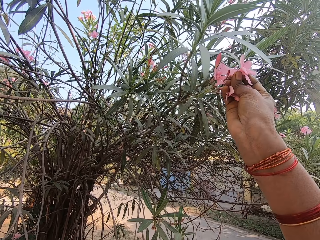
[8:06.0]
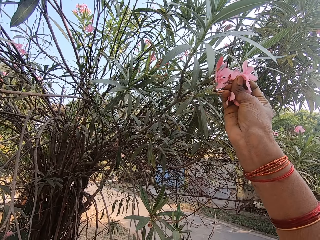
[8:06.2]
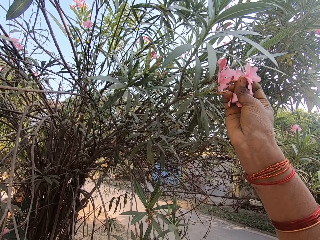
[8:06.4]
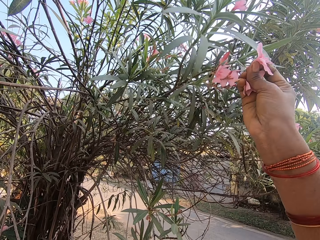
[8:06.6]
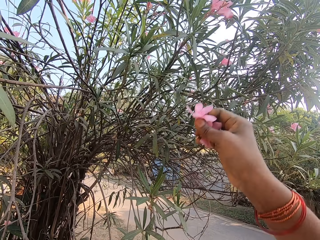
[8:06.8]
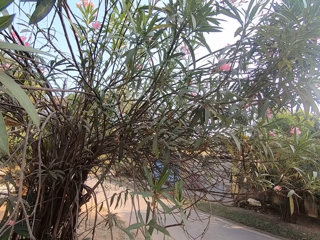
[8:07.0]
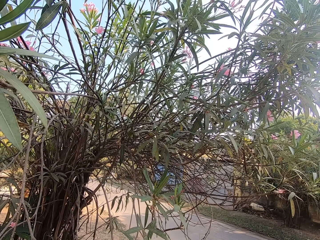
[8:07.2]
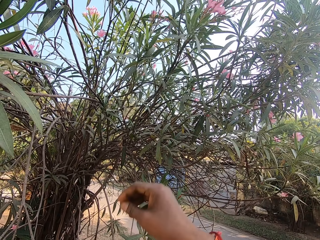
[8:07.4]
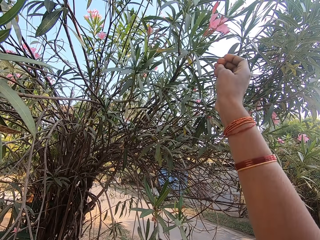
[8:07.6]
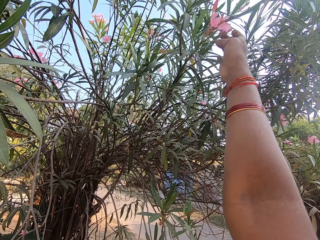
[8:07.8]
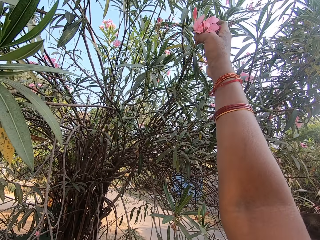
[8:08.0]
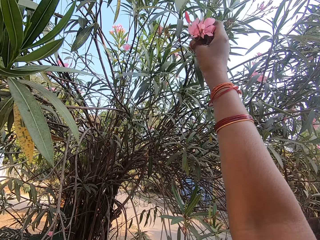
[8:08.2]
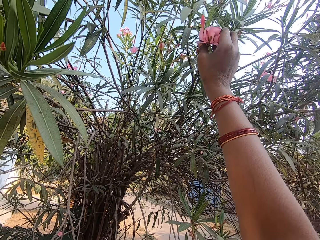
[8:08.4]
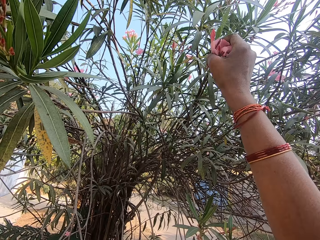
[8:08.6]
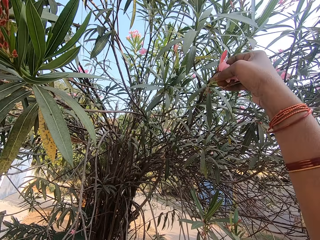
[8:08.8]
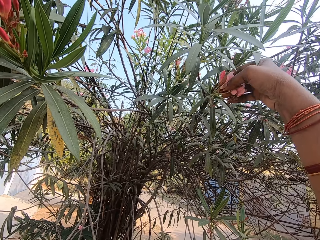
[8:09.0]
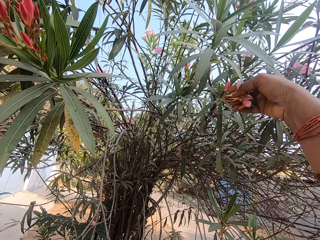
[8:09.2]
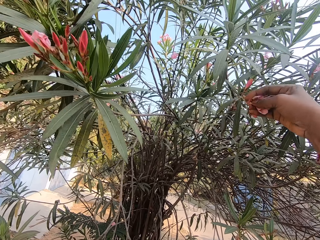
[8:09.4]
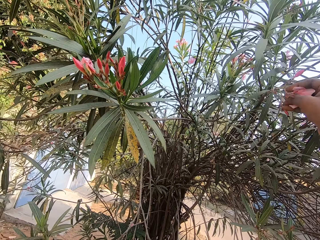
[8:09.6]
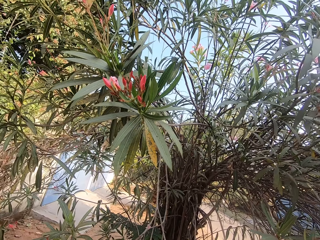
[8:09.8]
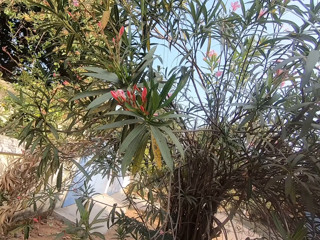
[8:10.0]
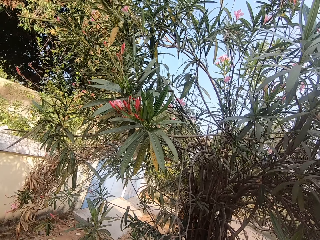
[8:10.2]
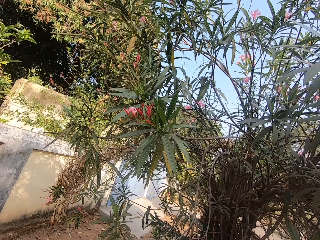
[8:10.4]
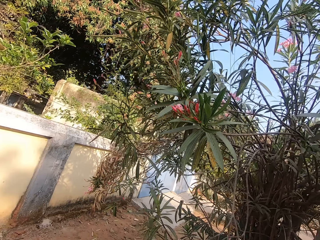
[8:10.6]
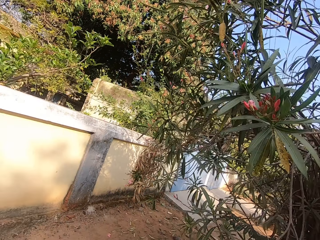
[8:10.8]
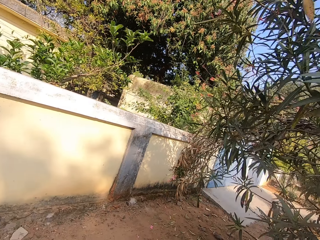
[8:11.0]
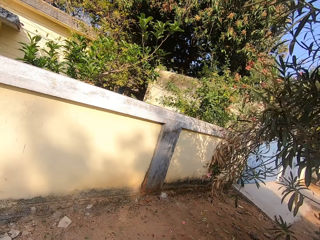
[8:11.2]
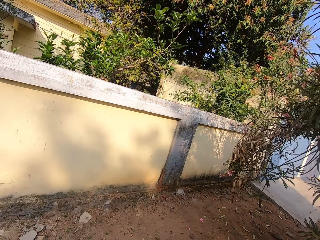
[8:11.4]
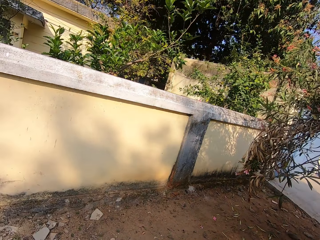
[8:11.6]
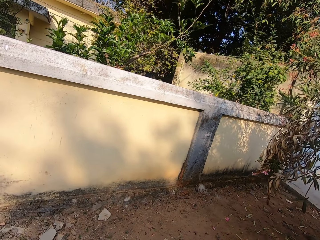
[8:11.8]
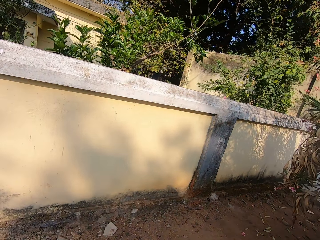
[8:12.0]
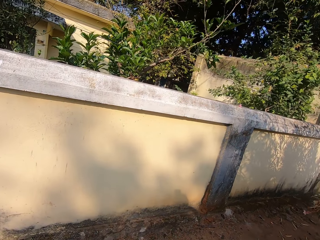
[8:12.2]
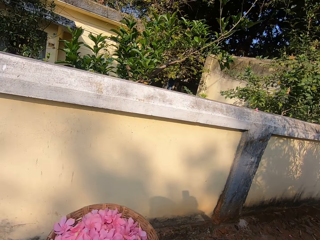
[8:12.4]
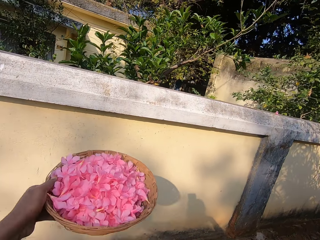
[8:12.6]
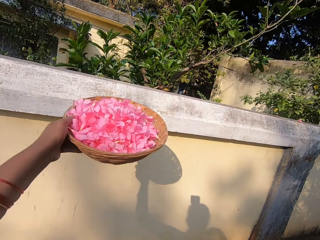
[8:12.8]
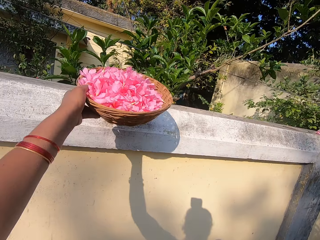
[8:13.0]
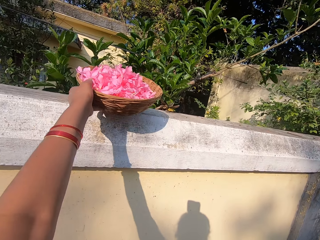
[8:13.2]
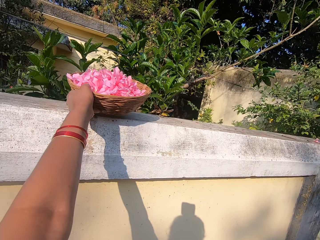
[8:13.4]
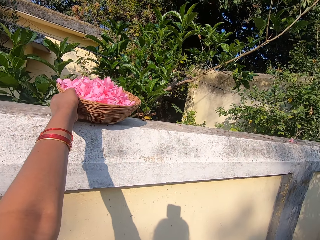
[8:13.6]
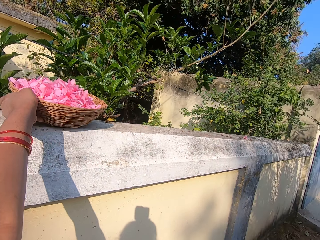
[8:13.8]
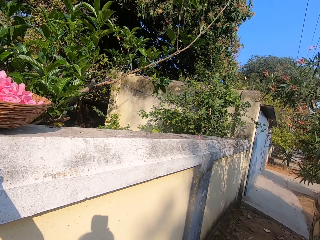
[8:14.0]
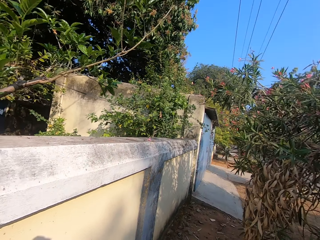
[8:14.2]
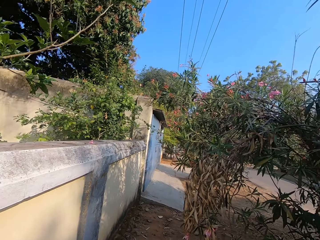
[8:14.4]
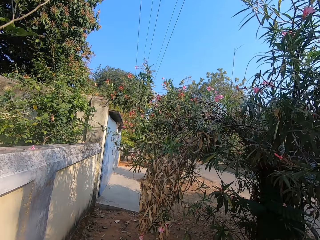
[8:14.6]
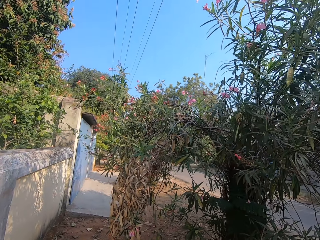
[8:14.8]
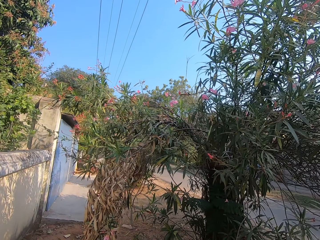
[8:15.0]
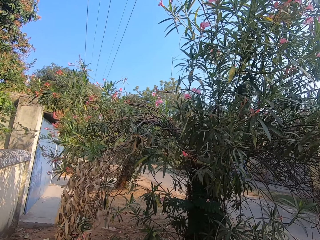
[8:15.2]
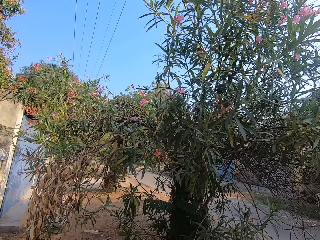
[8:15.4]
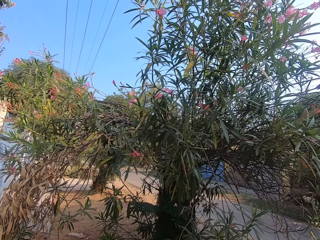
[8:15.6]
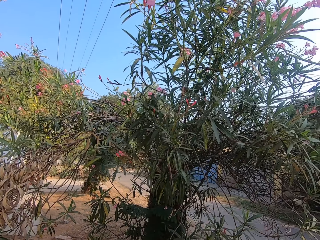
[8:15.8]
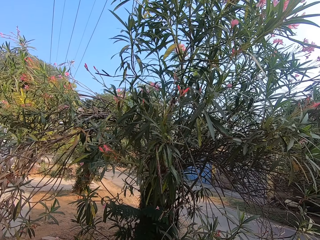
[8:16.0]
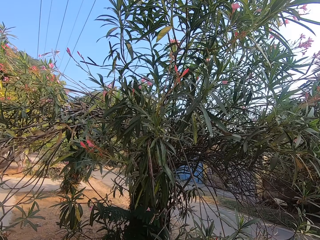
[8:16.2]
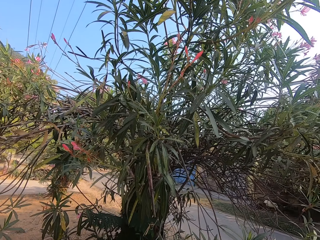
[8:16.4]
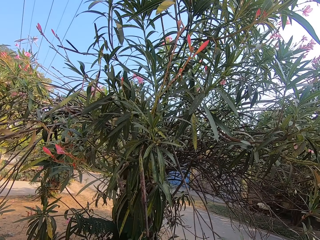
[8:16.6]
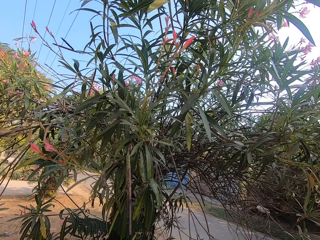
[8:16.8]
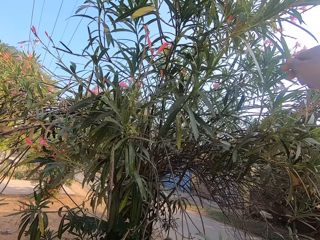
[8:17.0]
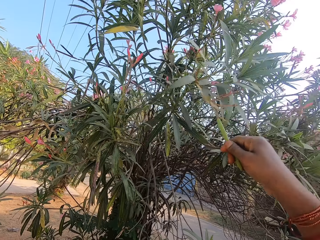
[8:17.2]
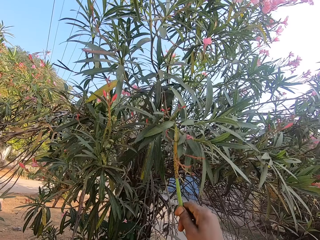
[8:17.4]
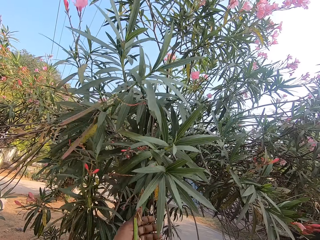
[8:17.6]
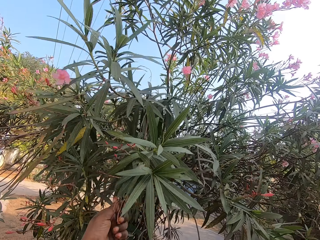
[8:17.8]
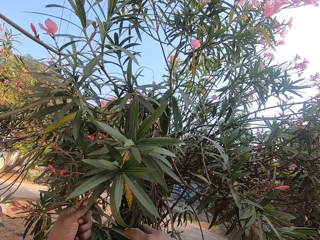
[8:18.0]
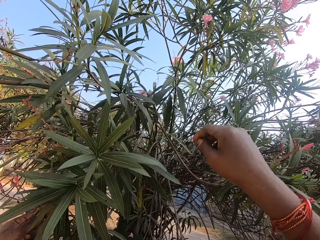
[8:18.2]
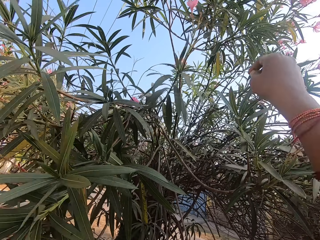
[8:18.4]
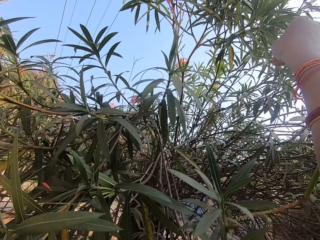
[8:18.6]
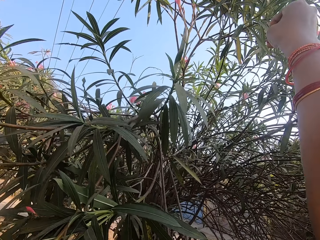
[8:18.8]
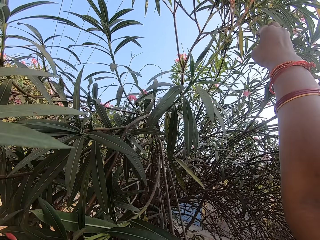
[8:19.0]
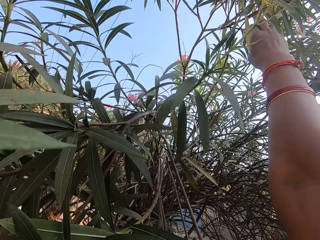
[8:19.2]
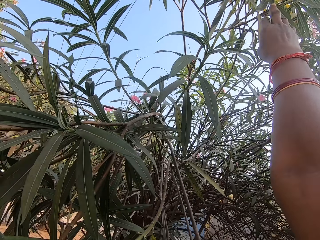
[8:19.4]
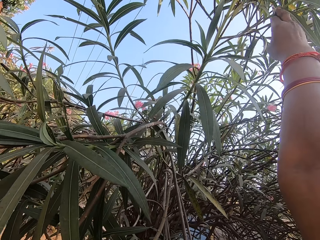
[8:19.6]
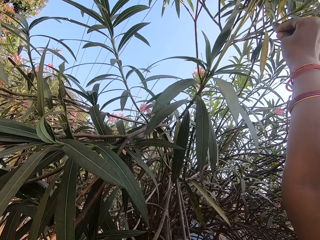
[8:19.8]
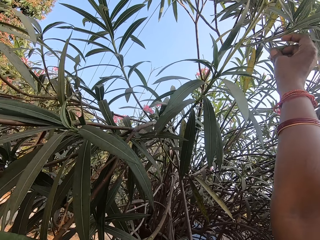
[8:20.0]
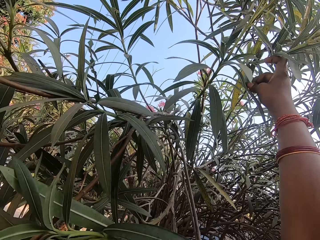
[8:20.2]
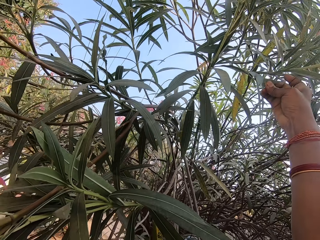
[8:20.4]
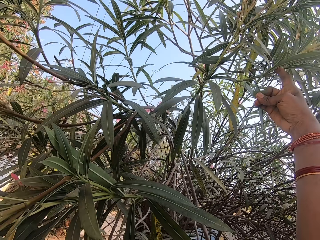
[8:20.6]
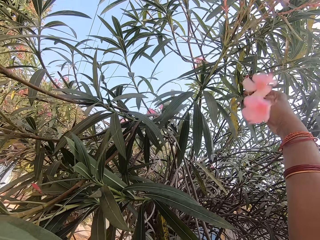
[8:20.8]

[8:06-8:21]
The camera wearer drops the basket on the top of the wall. They look around. They pull a flower branch.

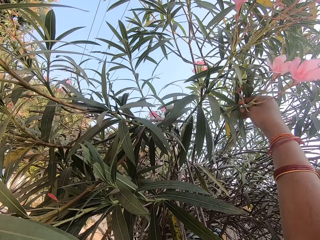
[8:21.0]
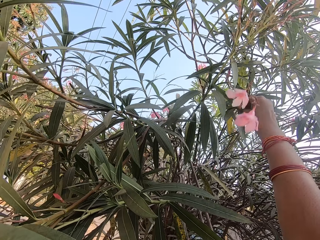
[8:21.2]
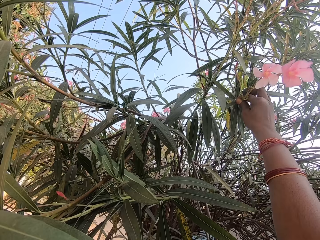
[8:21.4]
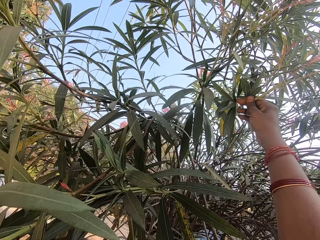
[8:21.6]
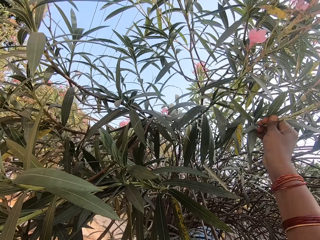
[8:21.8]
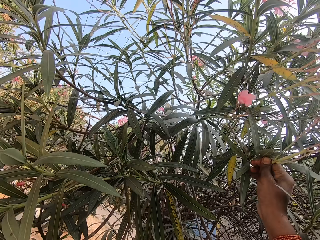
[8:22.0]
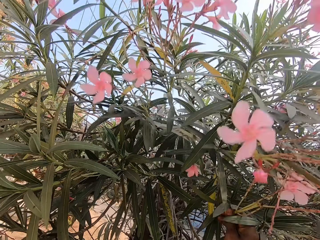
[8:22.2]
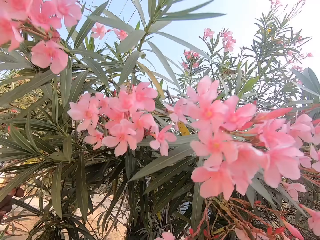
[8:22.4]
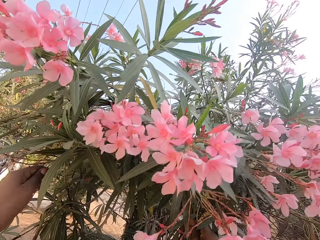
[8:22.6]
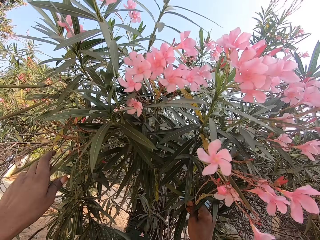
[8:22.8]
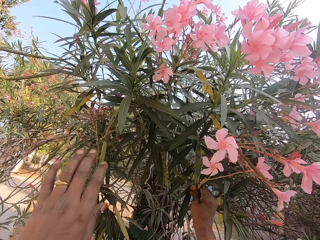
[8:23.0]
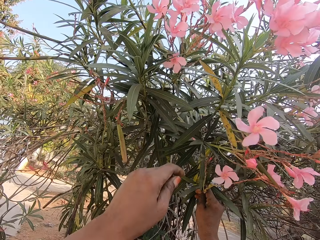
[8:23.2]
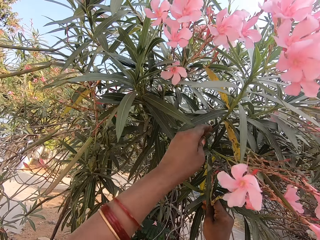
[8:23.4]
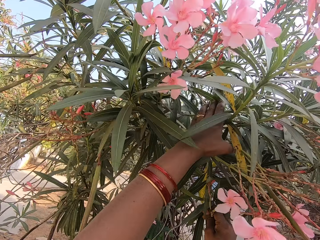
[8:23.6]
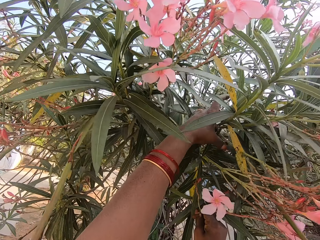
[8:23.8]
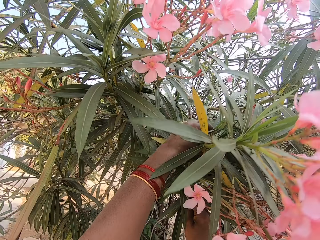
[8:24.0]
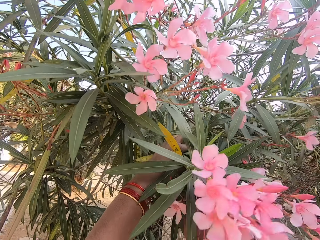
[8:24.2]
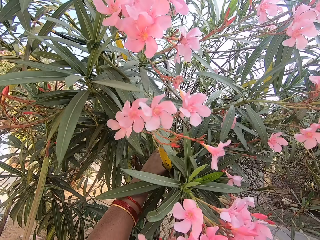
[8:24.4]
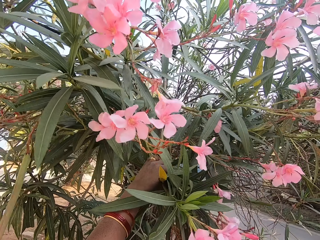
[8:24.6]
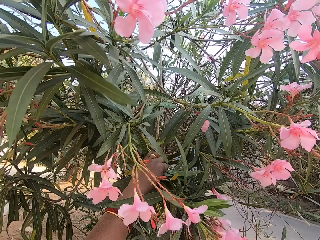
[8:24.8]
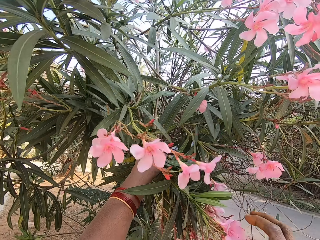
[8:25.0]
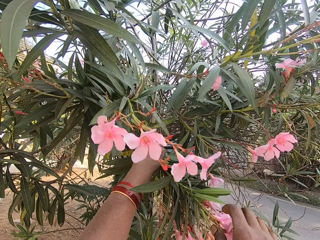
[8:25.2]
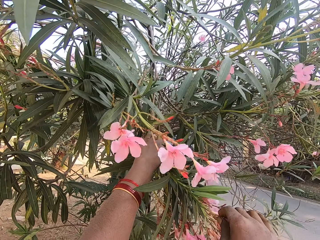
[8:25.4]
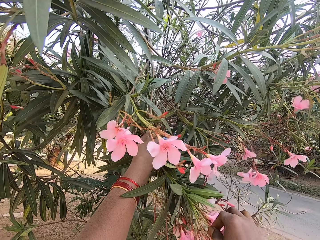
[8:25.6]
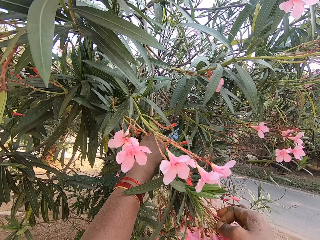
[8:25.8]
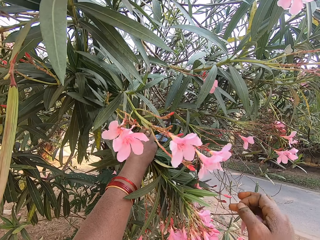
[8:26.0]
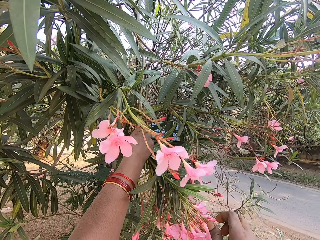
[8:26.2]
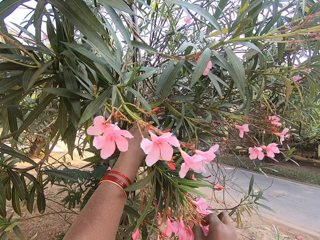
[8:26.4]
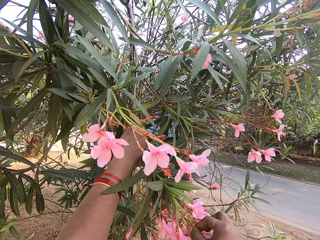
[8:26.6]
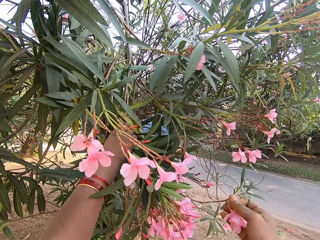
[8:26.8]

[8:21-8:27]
The camera wearer bends a flower branch. They pluck the flowers. They hold the flower branch.
